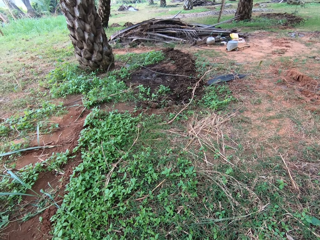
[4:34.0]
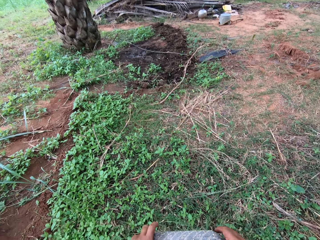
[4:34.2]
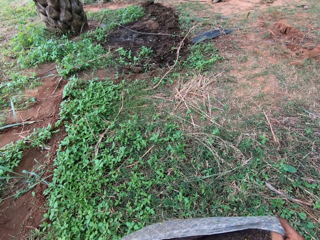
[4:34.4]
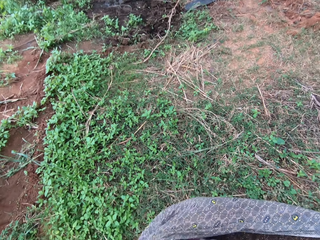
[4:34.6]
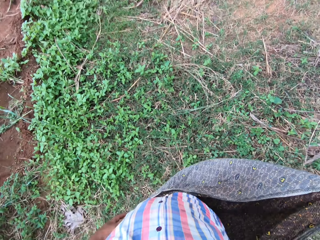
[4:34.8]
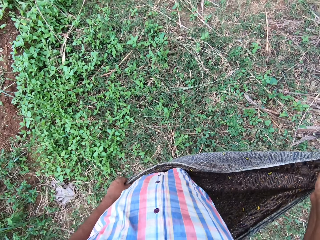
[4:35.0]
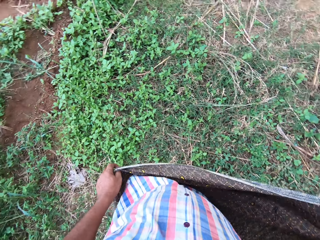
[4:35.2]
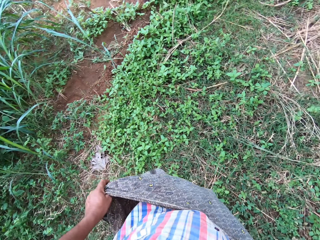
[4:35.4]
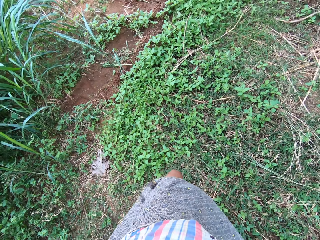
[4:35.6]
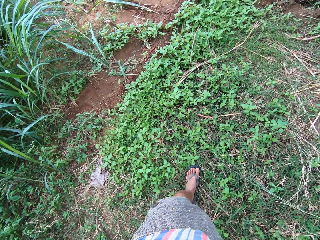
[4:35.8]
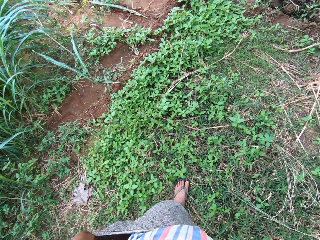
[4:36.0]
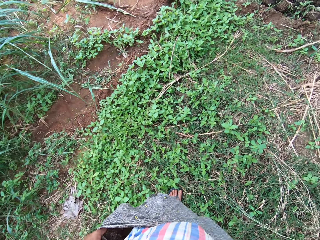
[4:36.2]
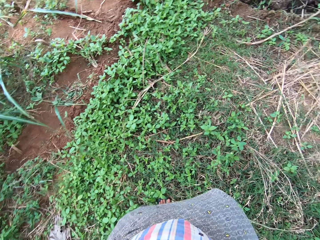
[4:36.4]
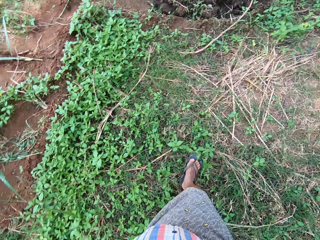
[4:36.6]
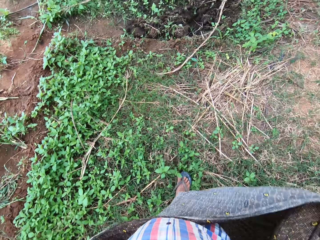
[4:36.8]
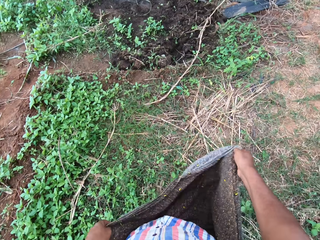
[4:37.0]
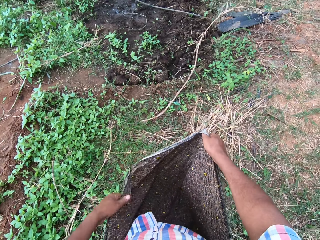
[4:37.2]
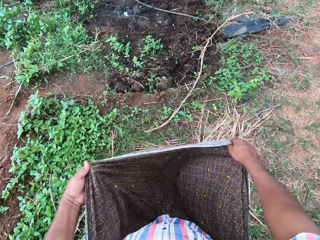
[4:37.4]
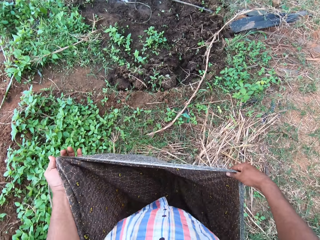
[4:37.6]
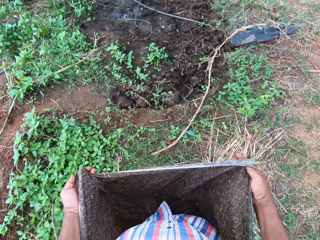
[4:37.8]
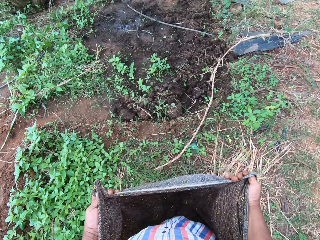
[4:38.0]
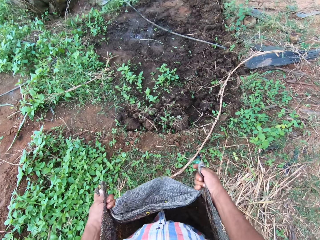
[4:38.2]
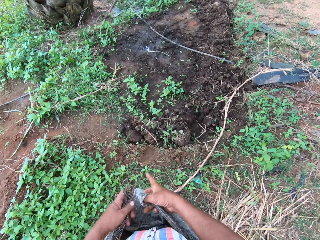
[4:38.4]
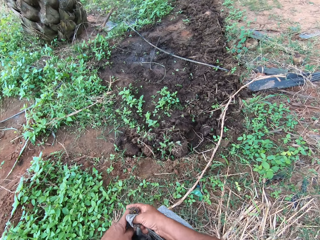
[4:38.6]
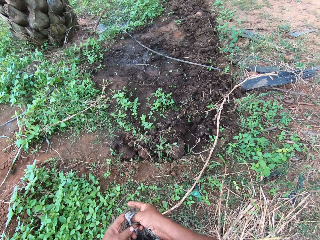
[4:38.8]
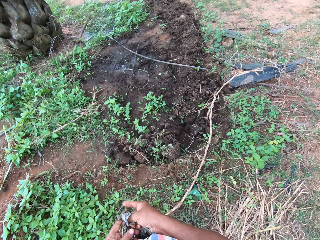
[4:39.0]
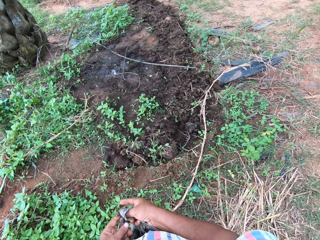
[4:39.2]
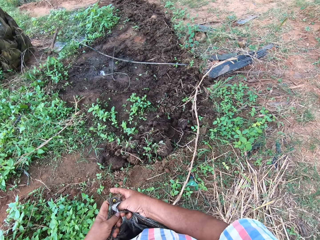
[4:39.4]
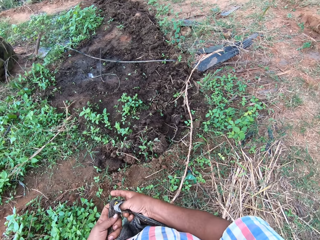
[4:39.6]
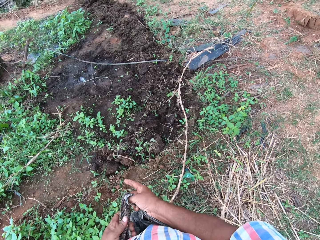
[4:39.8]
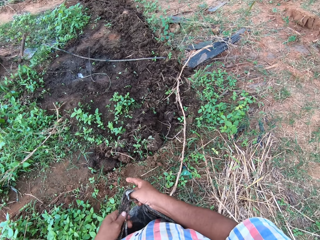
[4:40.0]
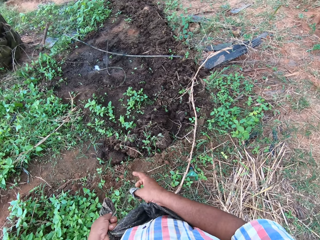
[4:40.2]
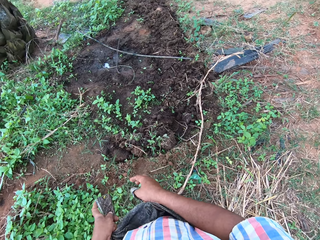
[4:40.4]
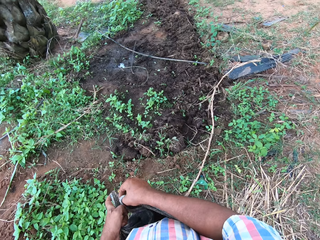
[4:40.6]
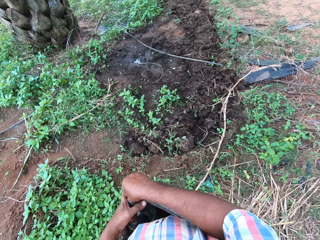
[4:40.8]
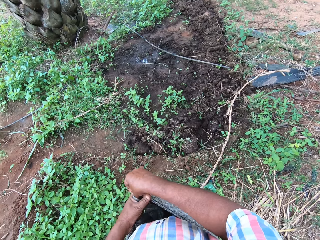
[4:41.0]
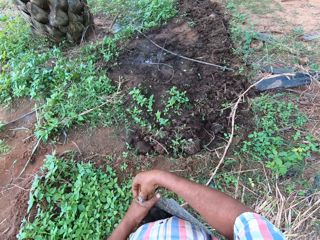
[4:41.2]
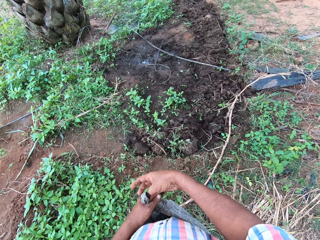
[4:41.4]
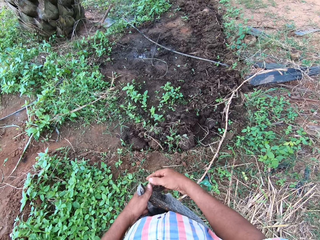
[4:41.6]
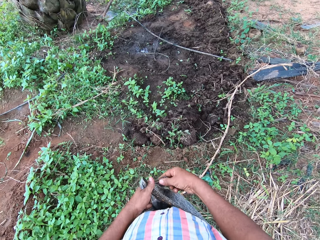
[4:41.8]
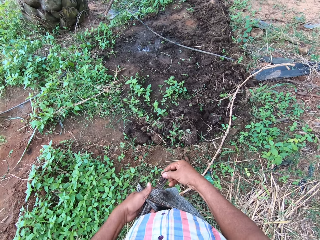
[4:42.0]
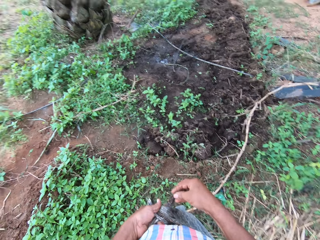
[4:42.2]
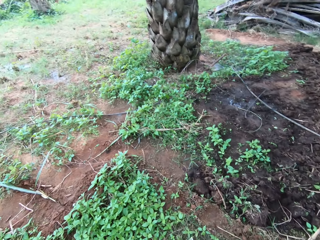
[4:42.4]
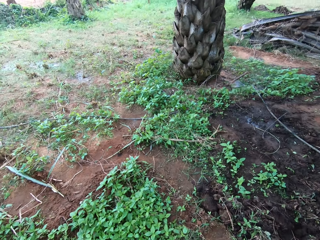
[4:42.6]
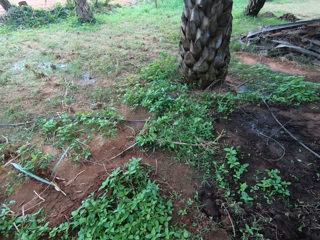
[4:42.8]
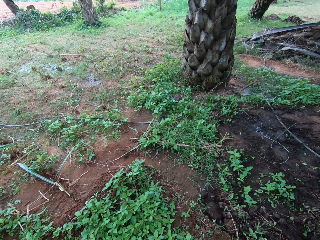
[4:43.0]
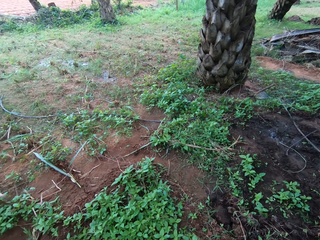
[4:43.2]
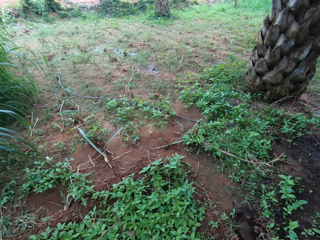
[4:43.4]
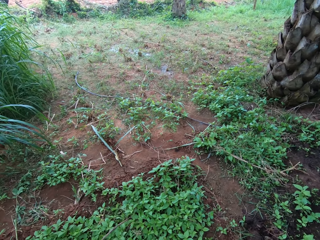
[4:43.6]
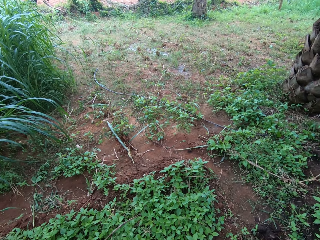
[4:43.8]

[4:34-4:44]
The camera wearer adjusts the cloth. He walks around the field. He ties his cloth with his hands. He looks around the field.

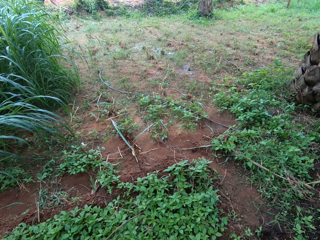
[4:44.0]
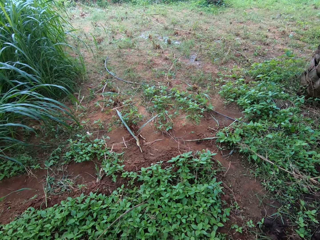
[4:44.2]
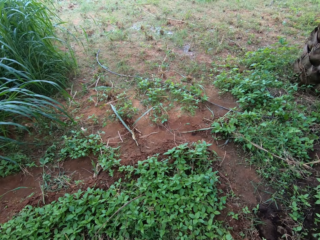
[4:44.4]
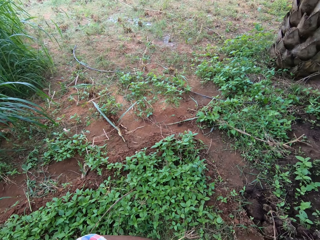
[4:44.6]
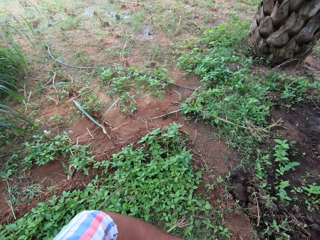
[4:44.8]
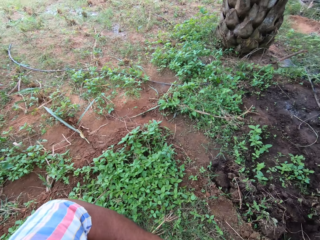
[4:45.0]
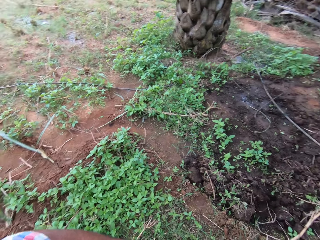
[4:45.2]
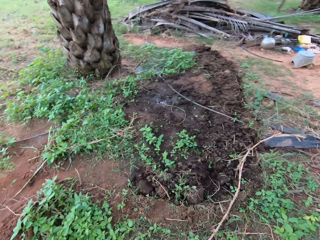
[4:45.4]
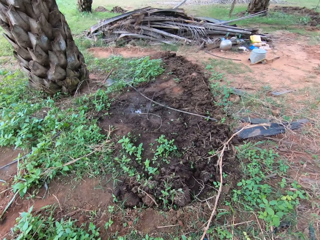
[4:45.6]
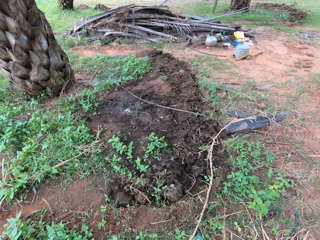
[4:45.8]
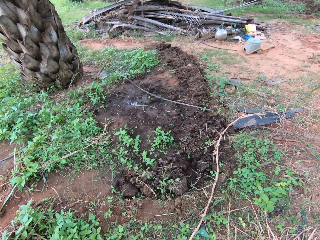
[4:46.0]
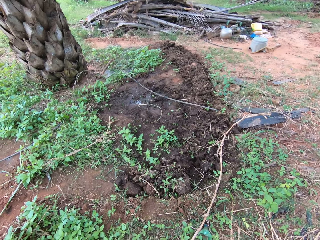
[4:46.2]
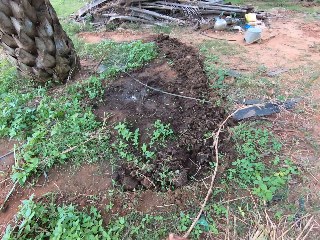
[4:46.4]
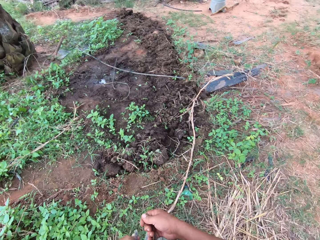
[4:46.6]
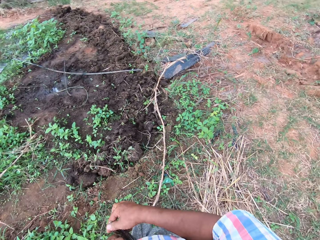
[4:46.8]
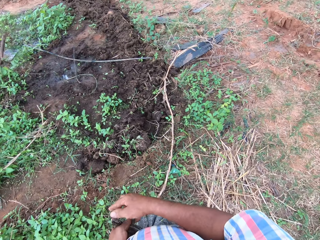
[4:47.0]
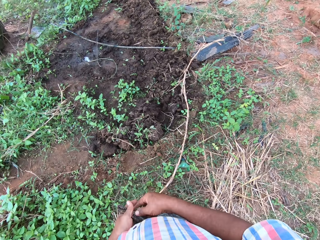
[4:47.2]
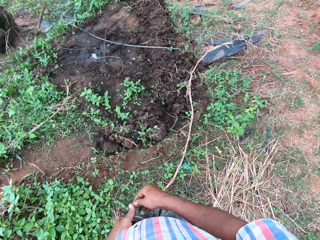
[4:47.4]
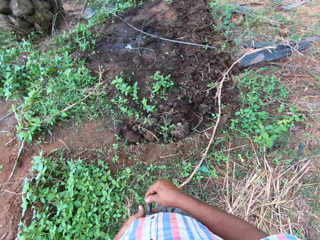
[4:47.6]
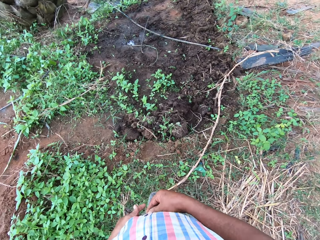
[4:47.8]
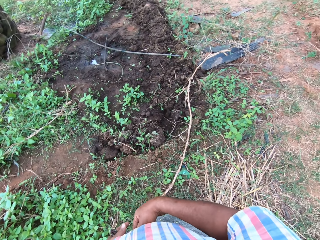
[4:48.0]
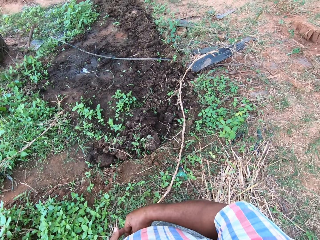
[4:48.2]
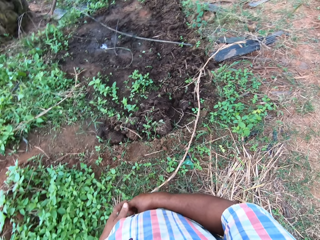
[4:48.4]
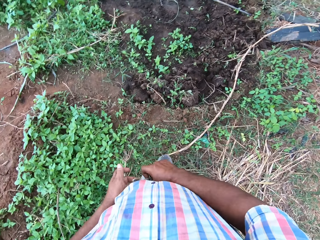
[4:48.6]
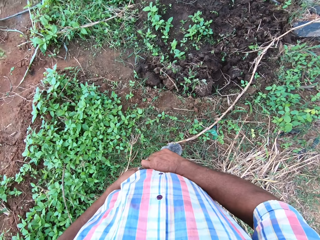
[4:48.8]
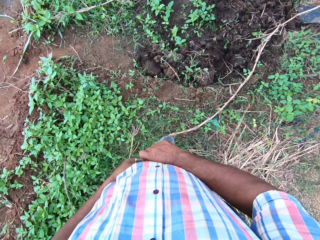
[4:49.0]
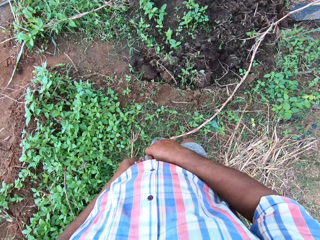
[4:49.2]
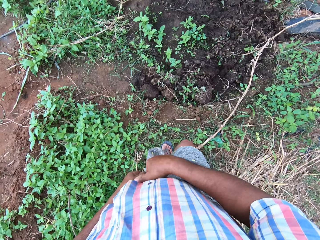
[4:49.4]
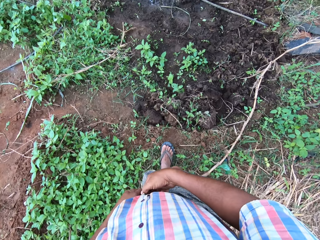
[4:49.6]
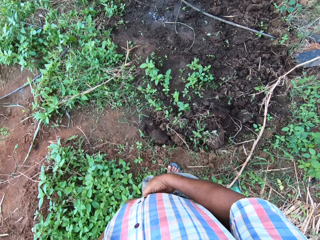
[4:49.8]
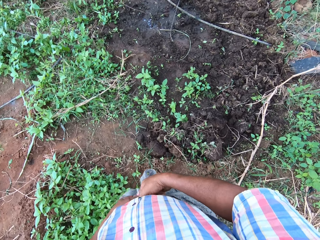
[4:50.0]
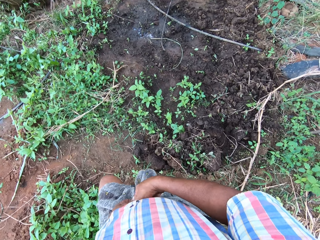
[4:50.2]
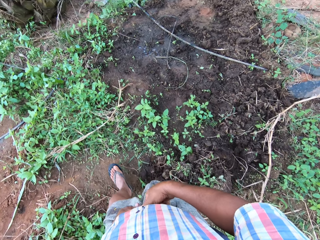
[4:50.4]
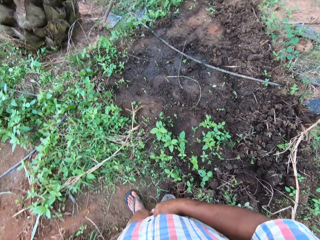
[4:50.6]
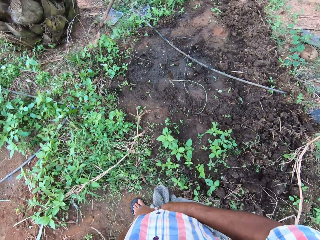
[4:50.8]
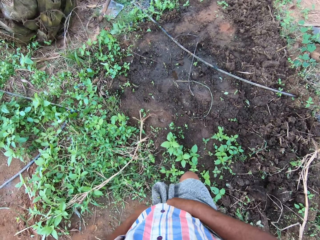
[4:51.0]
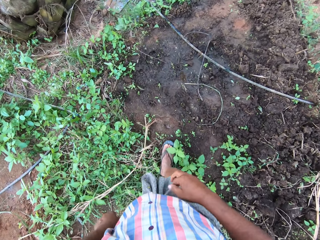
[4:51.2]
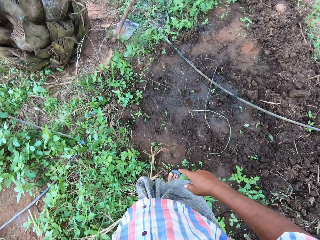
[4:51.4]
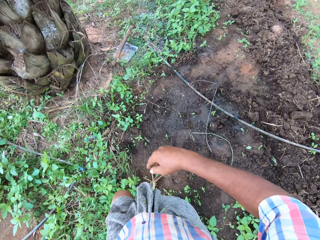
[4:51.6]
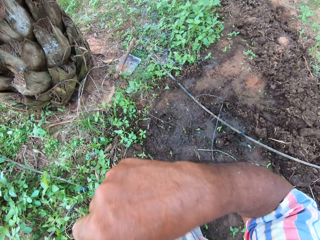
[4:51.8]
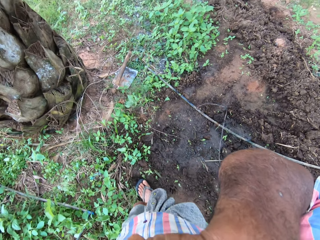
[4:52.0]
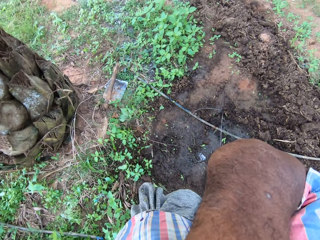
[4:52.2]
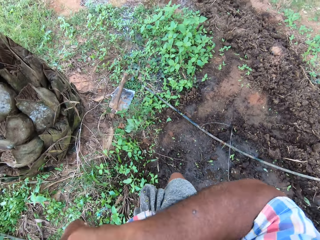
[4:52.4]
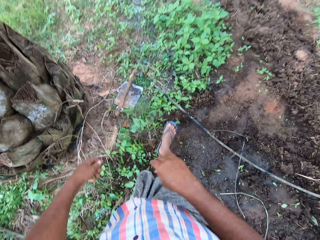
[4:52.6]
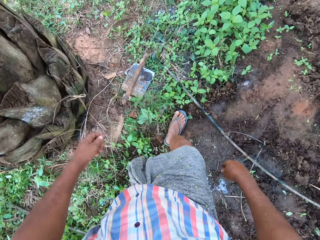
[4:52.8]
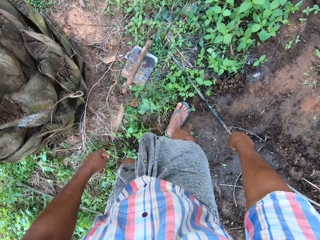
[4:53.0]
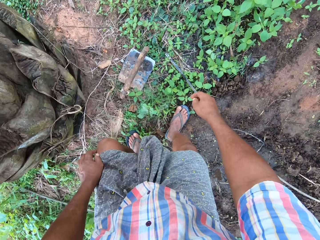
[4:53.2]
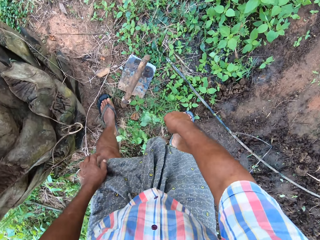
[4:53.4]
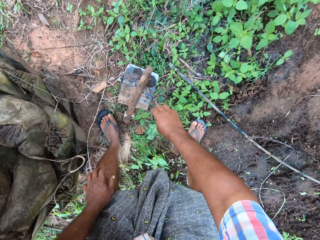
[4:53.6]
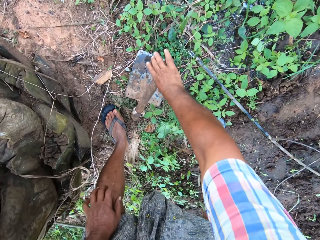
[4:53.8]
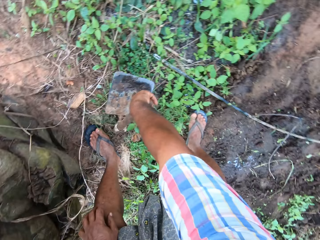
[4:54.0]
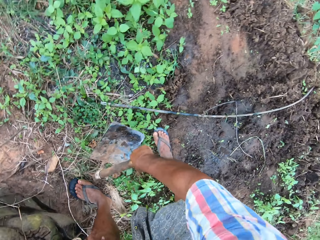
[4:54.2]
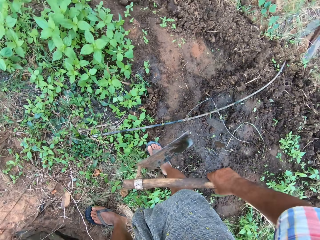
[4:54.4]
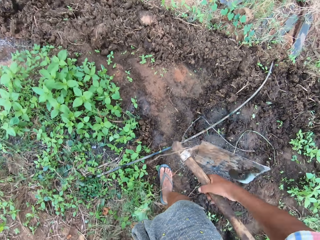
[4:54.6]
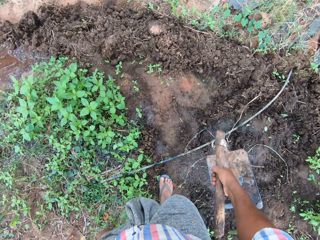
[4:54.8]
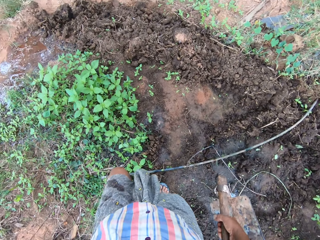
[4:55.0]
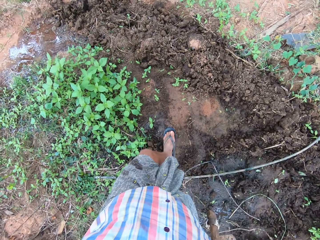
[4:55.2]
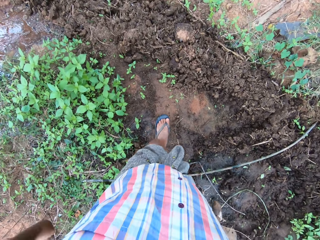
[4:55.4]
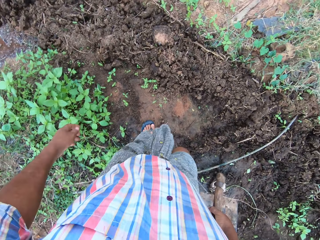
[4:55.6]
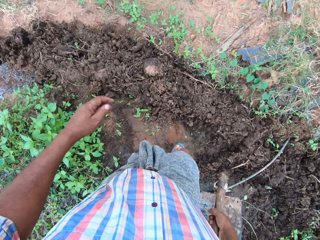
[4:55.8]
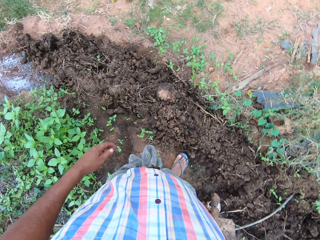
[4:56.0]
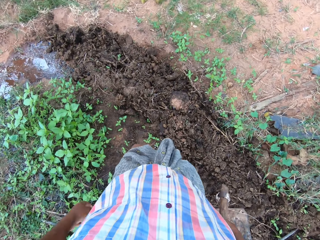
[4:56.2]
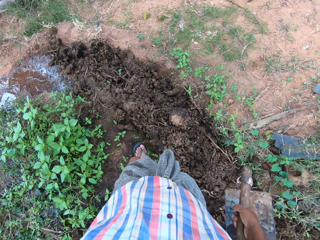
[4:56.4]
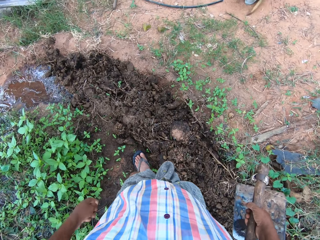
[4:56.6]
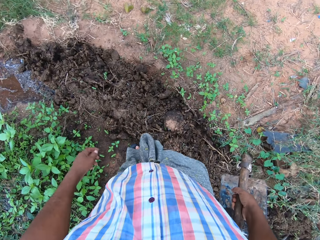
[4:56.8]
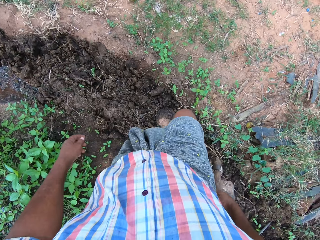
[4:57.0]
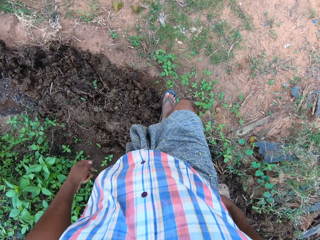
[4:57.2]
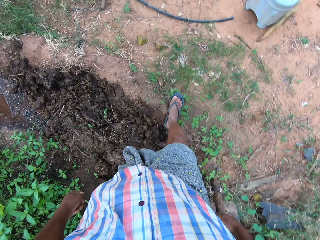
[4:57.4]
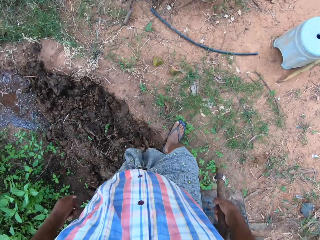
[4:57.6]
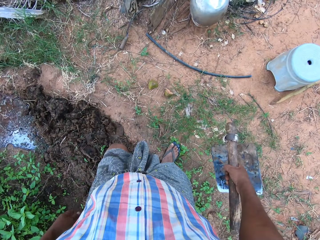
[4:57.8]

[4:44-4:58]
The camera wearer ties a knot on his cloth. He walks around. He touches his face with his right hand. He wipes his face with his hand. He walks around. He bends downwards. He picks up a short-handled hoe on the ground with his right hand. He stands up and walks around.
